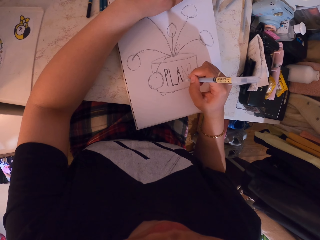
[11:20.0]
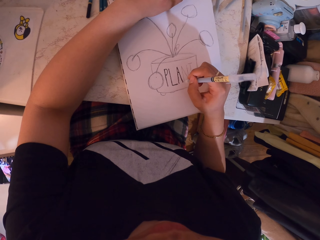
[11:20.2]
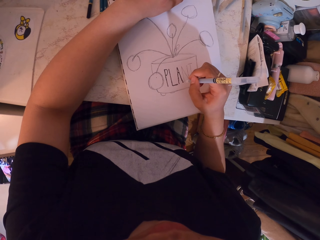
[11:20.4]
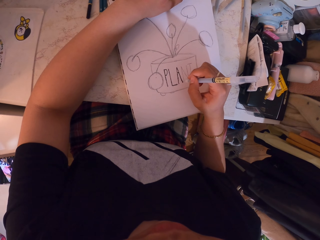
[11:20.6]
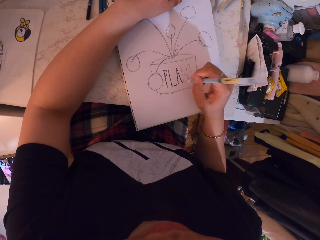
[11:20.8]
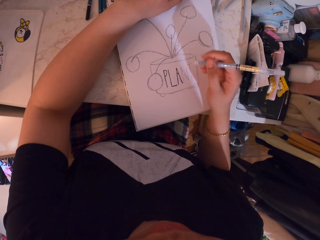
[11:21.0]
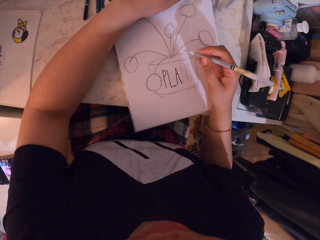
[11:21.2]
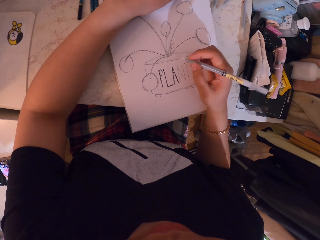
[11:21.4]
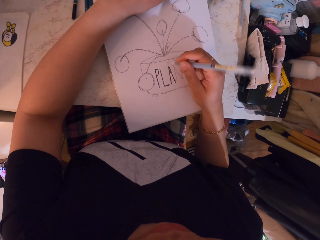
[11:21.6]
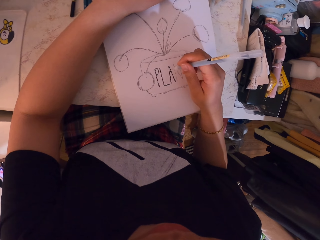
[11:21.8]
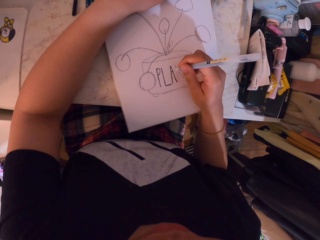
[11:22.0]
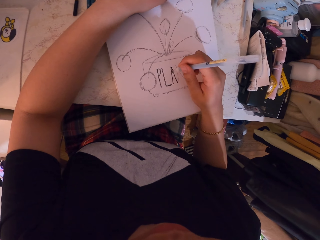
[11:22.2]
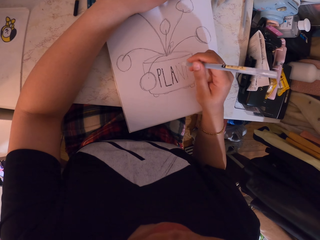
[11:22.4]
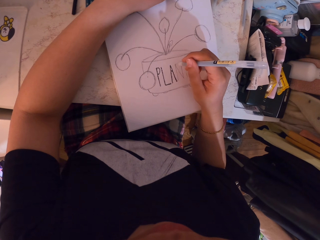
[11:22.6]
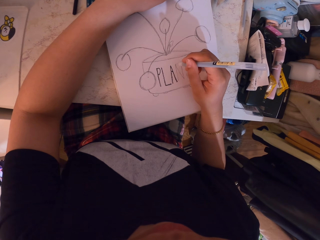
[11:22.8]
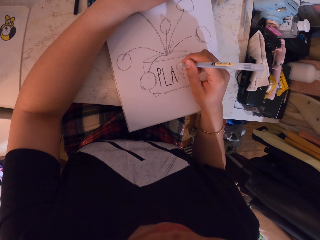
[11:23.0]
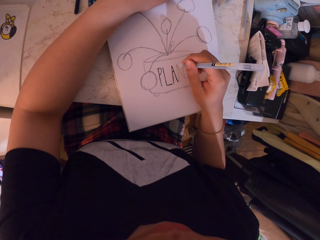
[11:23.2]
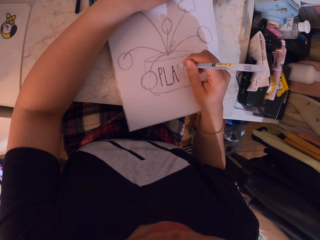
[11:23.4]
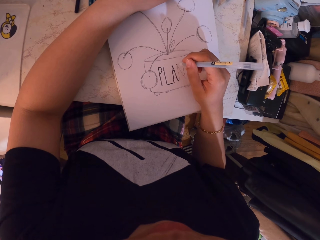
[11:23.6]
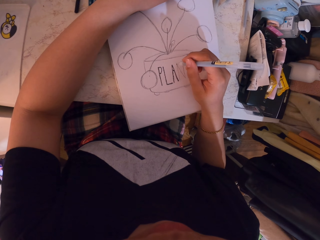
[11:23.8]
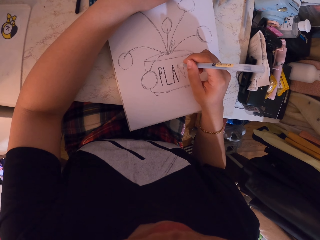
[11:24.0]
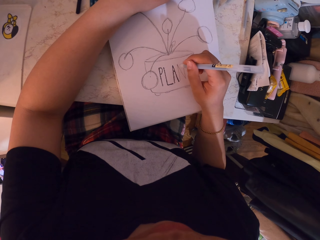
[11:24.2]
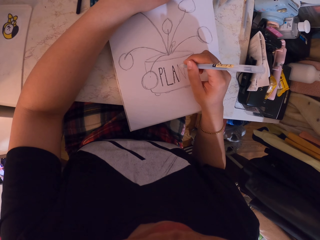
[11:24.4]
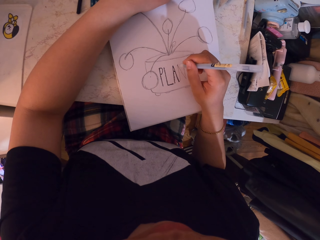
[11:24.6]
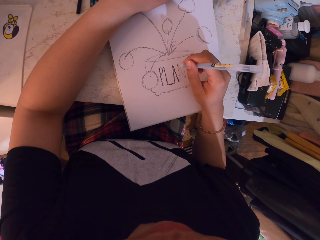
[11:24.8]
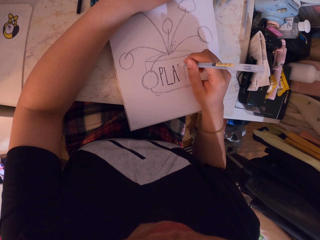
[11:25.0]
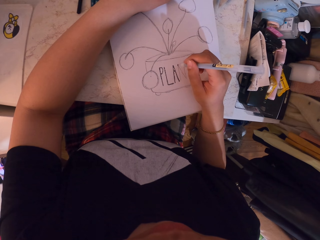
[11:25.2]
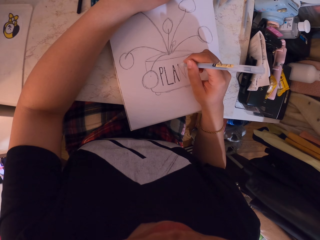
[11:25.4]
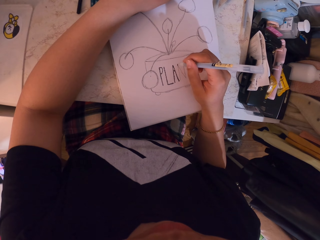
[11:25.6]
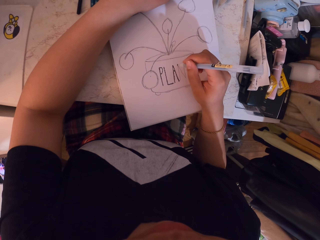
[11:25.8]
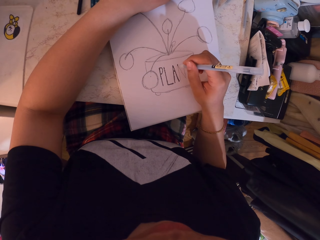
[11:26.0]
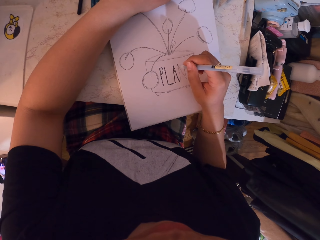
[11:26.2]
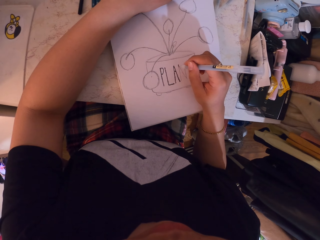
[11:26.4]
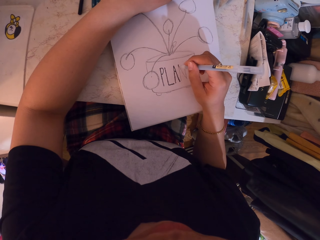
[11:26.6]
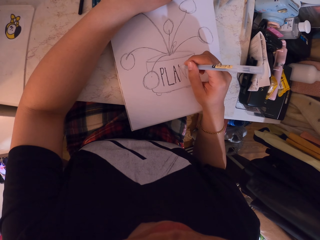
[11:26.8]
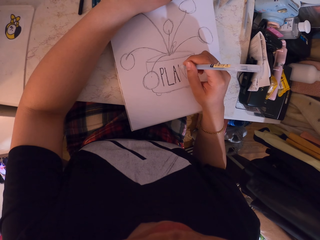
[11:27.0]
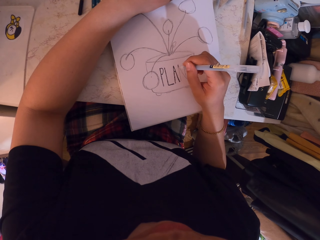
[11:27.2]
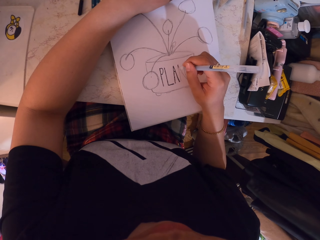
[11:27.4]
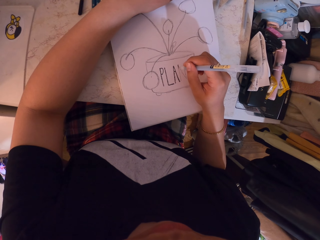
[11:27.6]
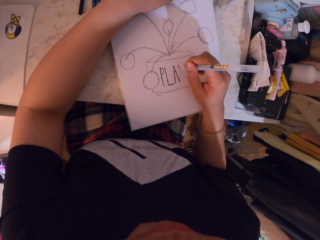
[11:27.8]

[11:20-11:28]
The camera wearer holds the pen. They draw on a book.

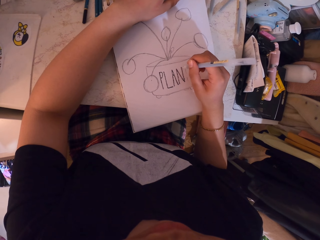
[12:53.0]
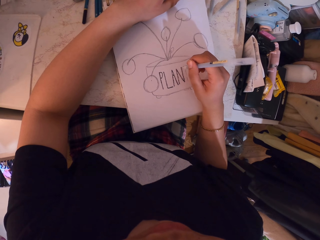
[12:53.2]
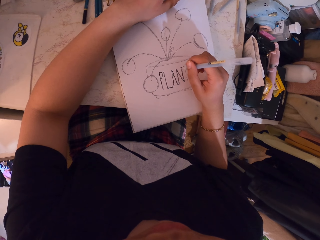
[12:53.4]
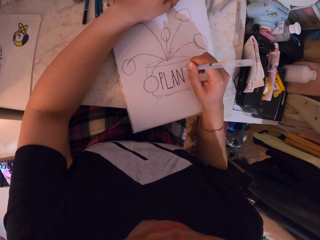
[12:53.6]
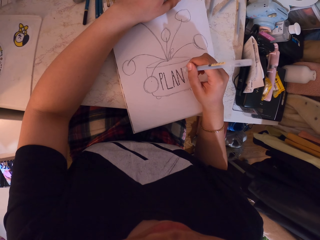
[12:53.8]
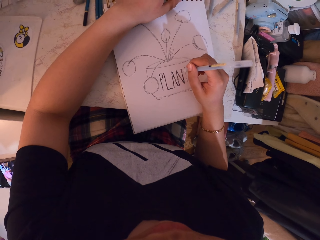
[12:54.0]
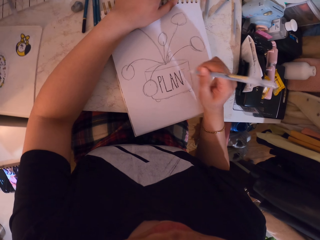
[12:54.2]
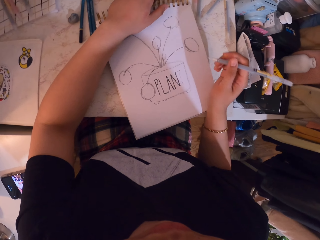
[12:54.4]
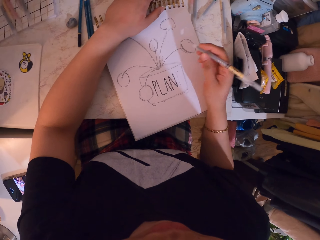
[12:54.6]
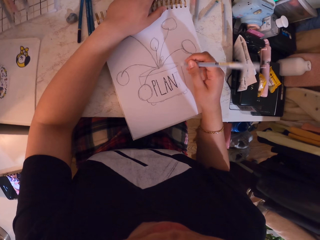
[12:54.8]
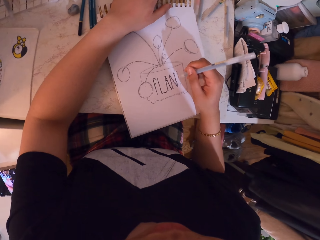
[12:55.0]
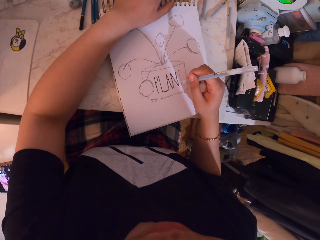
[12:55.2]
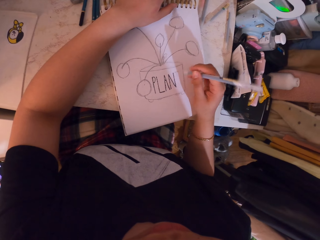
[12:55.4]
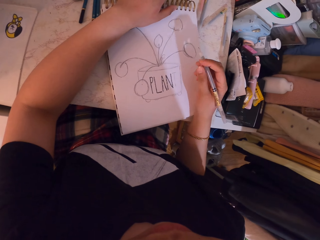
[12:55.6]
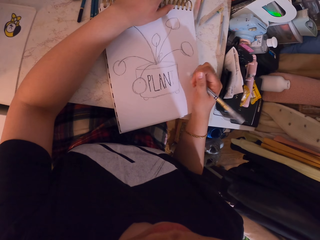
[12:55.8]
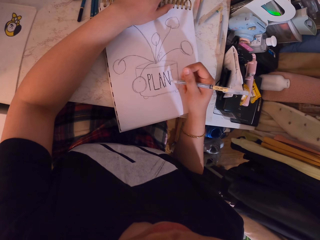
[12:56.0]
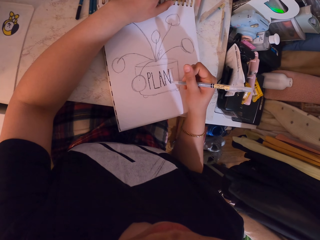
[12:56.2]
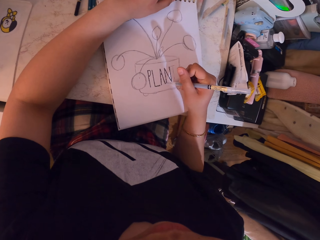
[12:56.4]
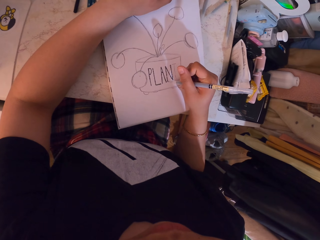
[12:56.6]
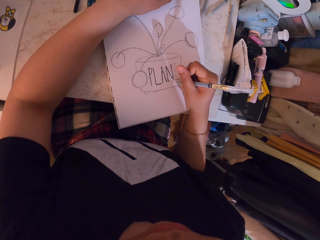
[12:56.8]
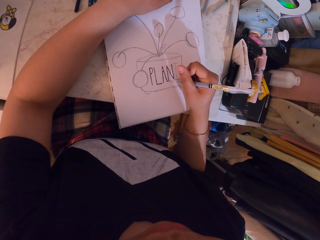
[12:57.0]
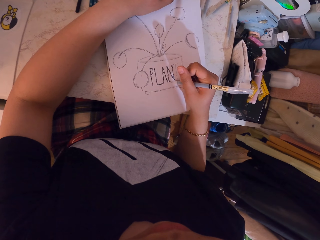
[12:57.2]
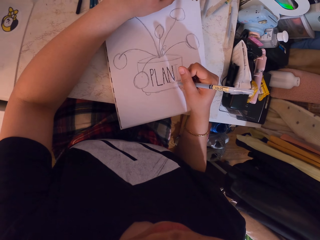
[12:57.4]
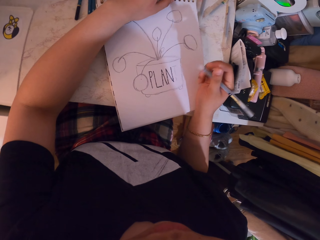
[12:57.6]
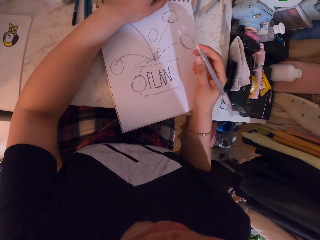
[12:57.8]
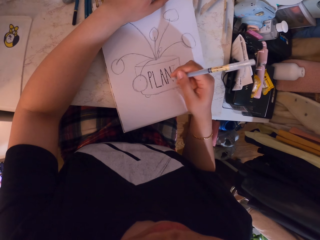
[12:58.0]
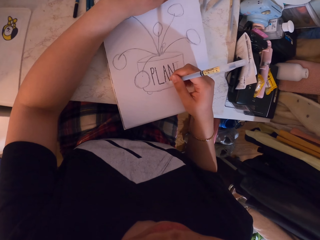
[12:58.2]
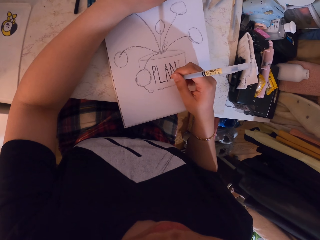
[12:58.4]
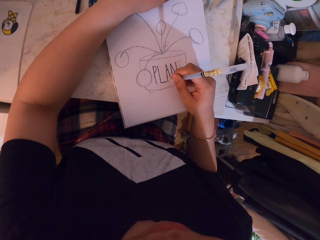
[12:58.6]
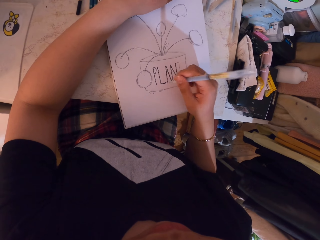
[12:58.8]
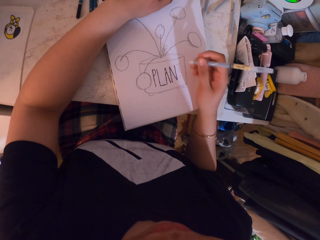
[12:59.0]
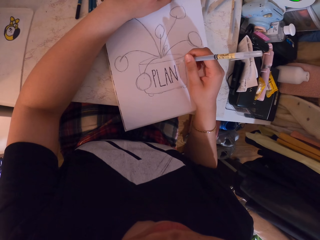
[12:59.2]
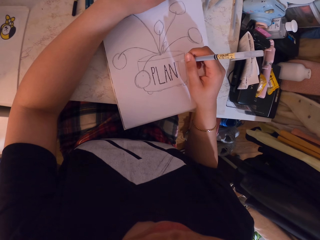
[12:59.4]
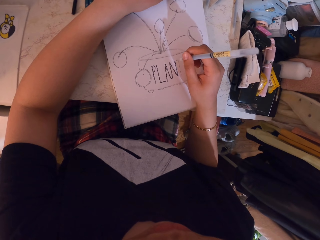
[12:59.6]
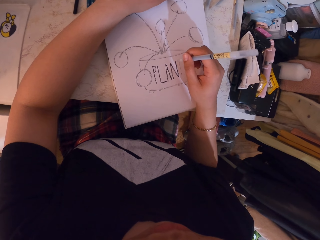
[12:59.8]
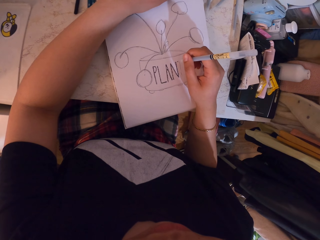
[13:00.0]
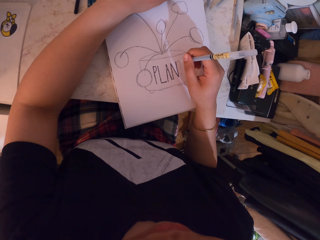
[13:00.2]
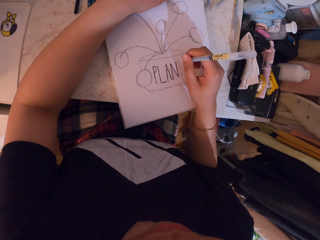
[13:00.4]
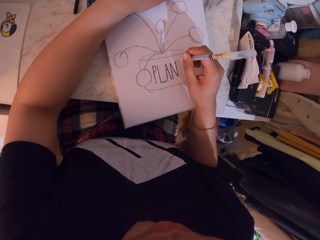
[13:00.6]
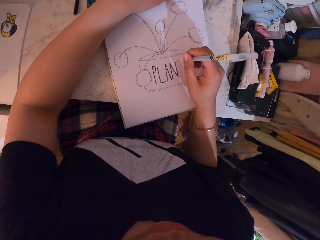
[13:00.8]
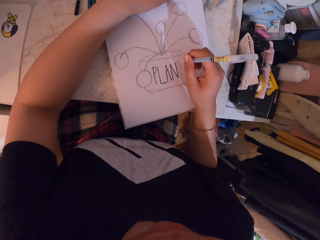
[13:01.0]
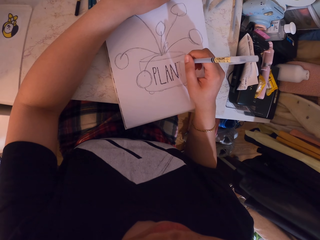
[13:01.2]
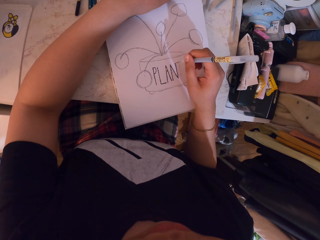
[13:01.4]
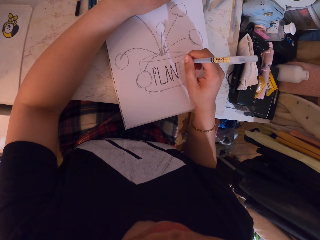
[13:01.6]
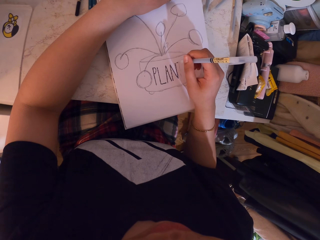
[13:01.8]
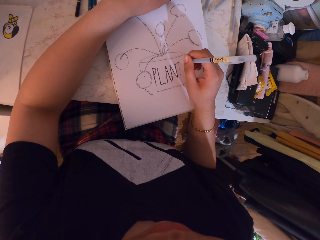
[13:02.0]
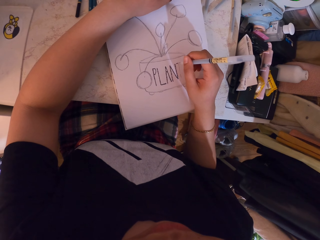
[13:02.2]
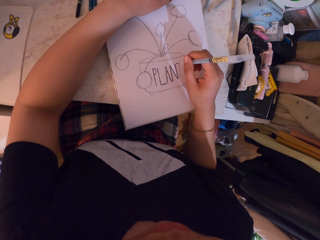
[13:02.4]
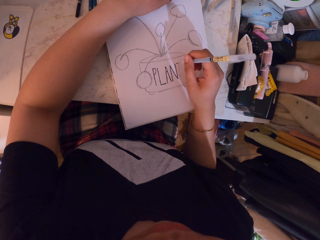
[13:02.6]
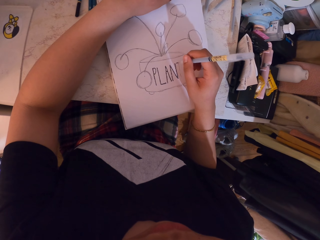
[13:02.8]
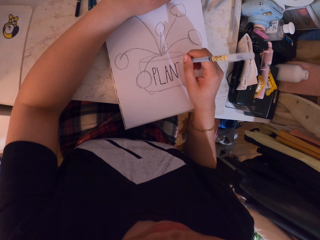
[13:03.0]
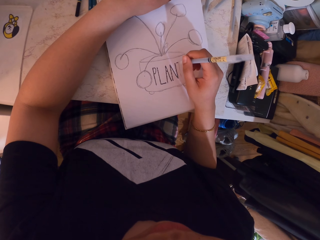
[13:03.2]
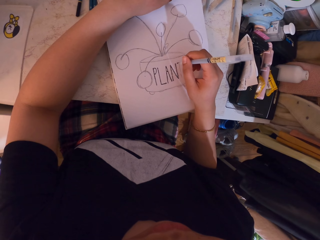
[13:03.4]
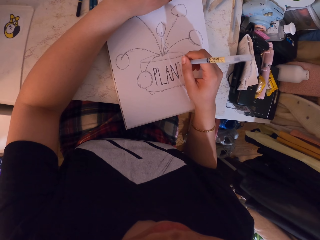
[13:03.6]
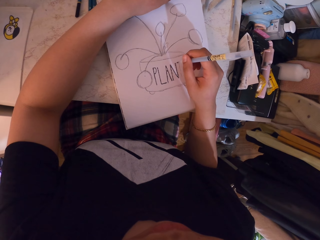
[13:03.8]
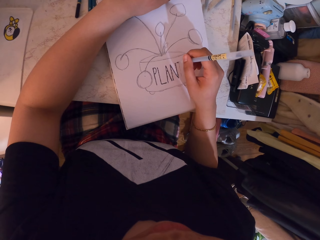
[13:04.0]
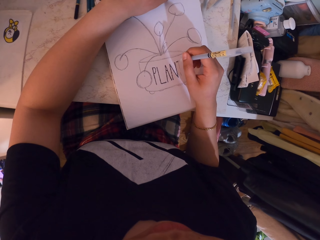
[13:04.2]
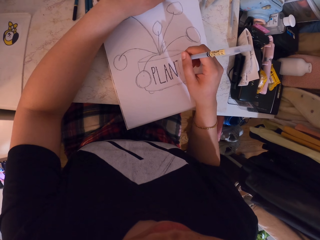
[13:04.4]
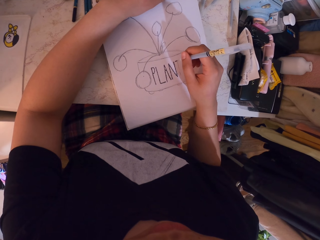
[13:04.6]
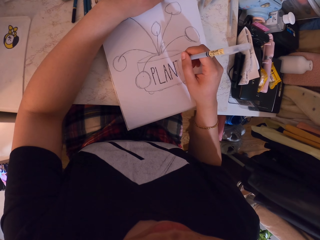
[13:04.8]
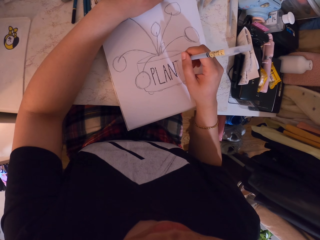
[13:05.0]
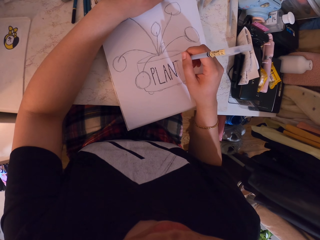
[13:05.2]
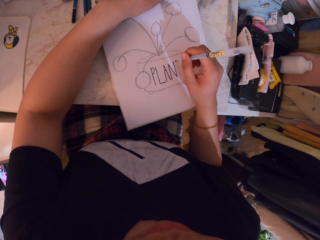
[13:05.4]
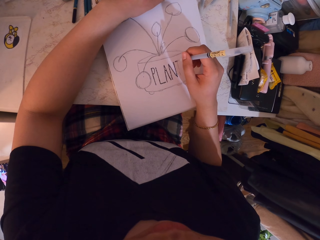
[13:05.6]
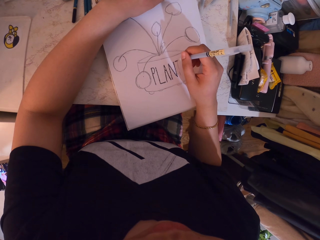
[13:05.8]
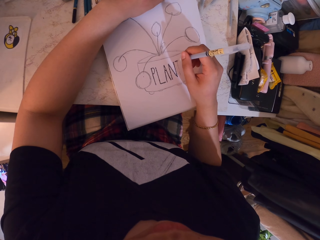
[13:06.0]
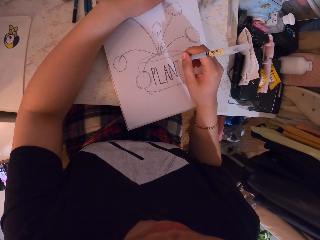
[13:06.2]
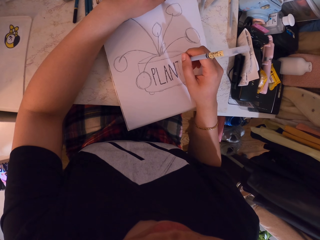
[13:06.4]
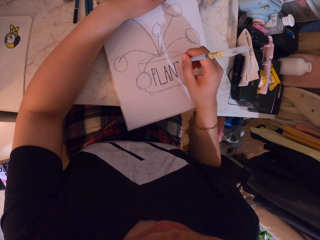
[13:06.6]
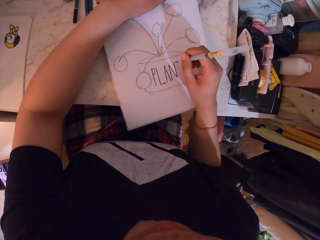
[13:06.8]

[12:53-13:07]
The camera wearer adjusts the pen in hand. They draw on a book. They adjust the pen in hand. They draw on the book.
